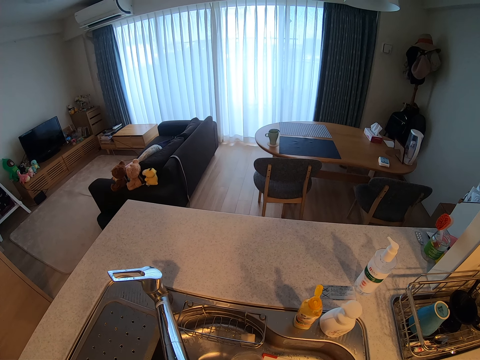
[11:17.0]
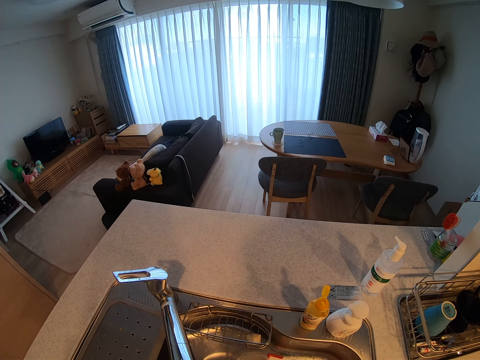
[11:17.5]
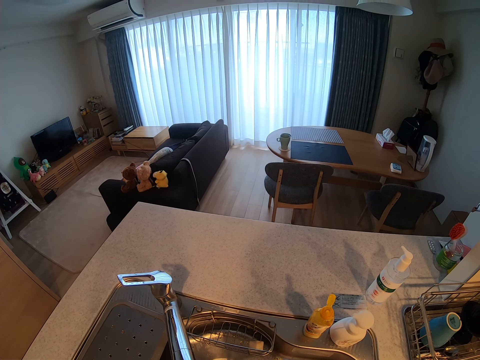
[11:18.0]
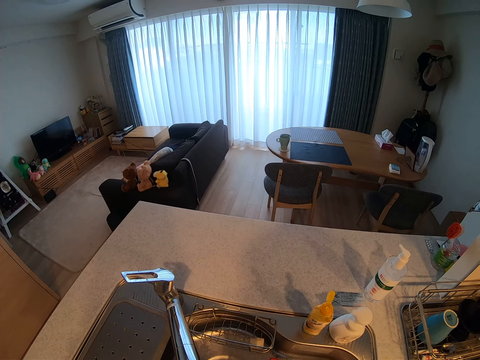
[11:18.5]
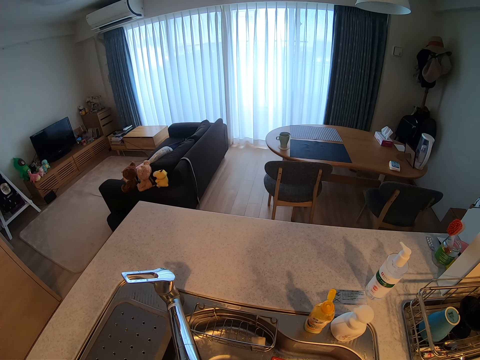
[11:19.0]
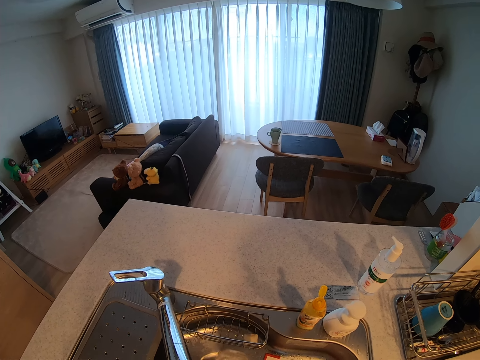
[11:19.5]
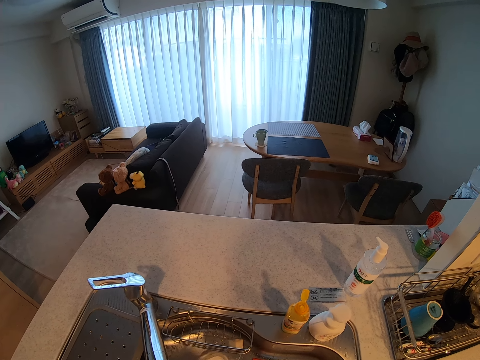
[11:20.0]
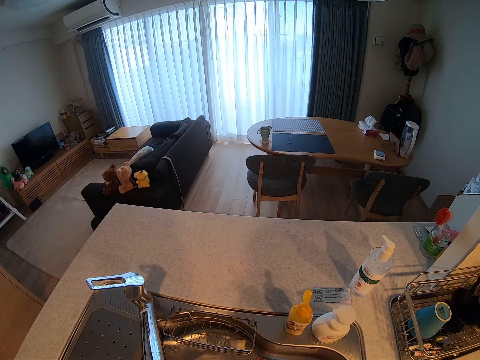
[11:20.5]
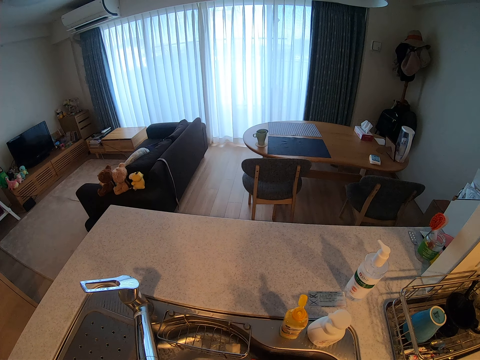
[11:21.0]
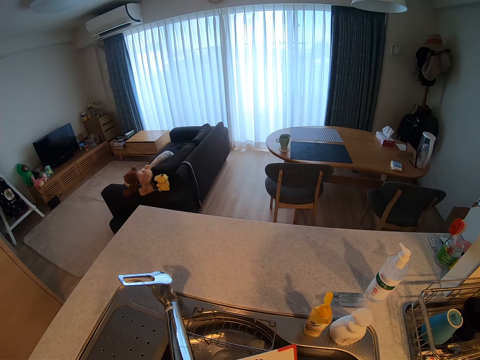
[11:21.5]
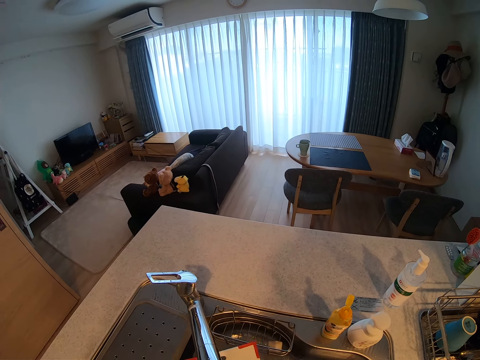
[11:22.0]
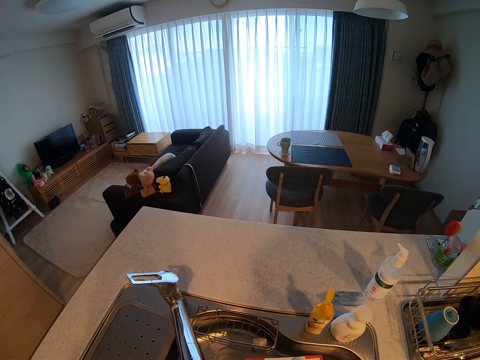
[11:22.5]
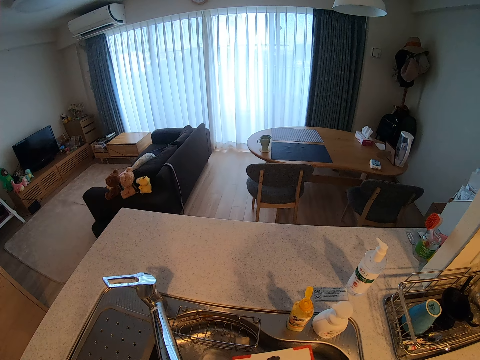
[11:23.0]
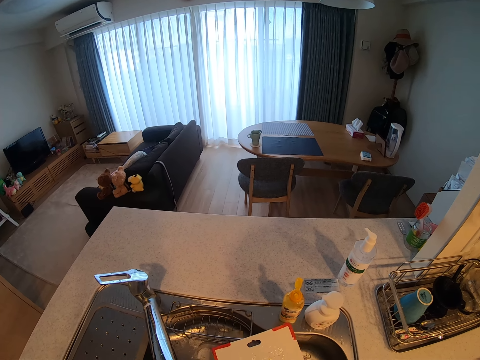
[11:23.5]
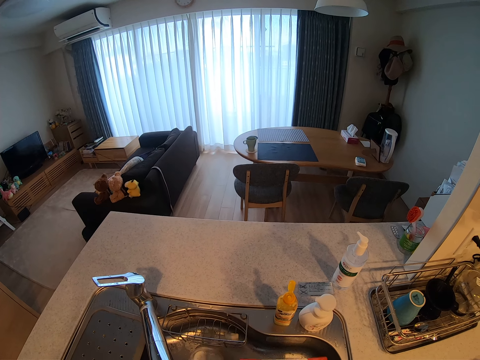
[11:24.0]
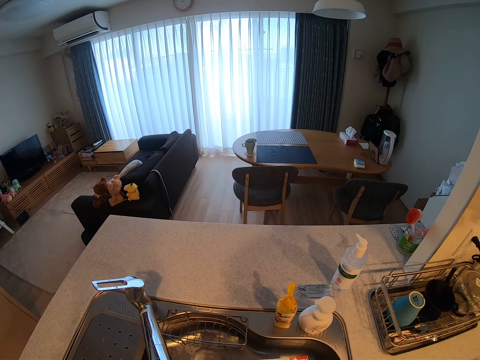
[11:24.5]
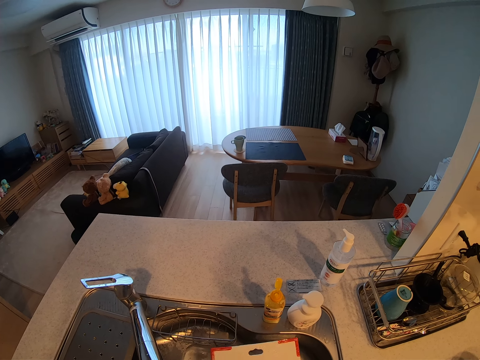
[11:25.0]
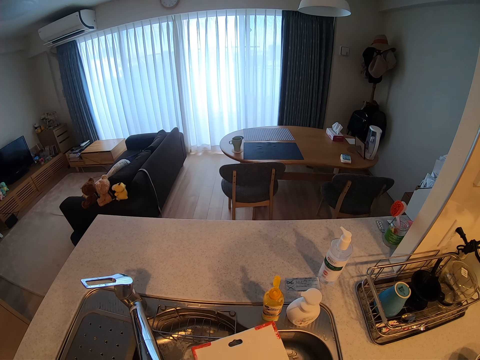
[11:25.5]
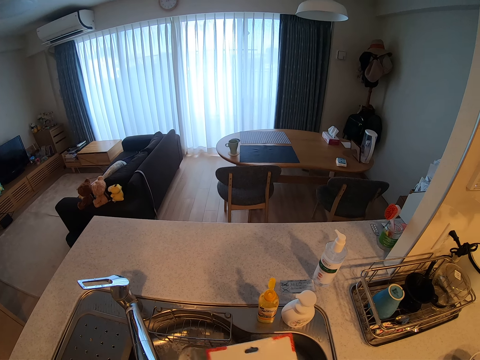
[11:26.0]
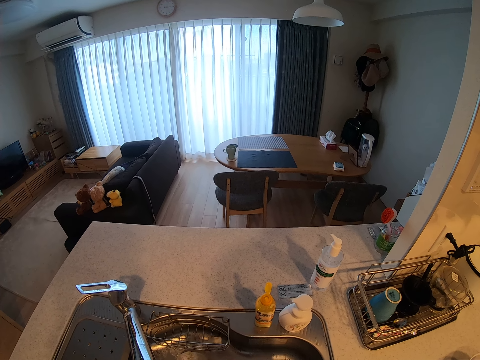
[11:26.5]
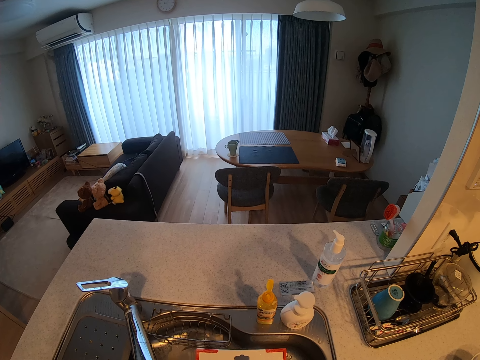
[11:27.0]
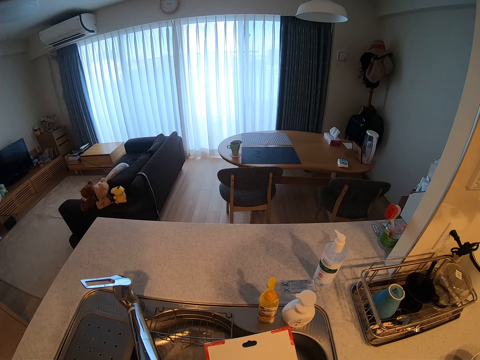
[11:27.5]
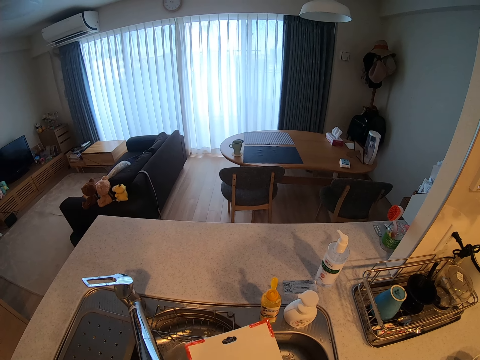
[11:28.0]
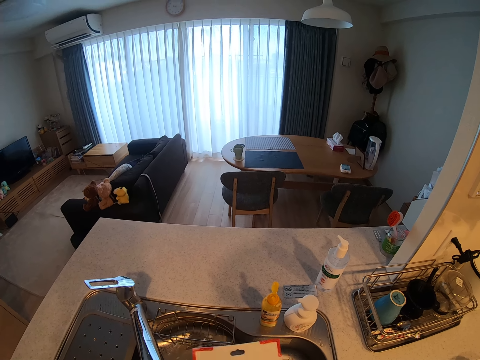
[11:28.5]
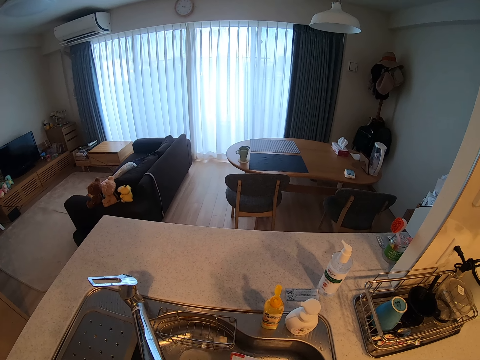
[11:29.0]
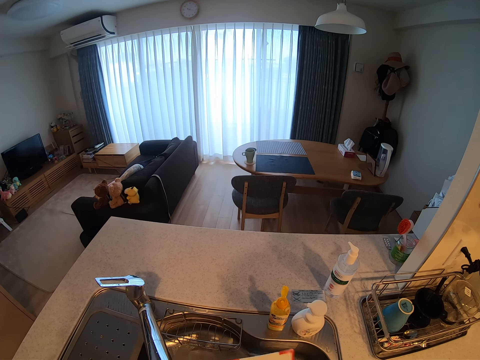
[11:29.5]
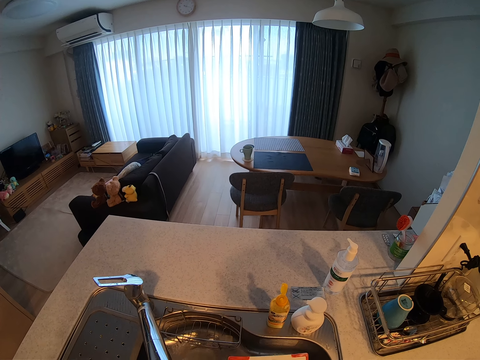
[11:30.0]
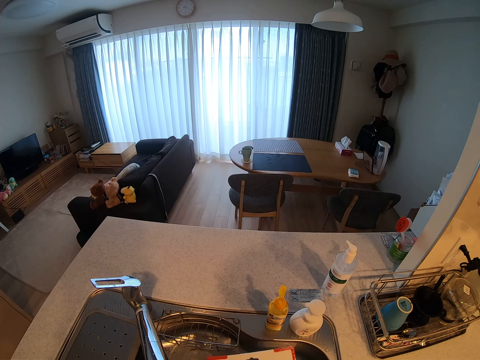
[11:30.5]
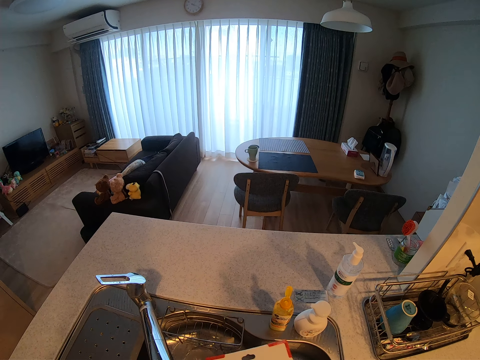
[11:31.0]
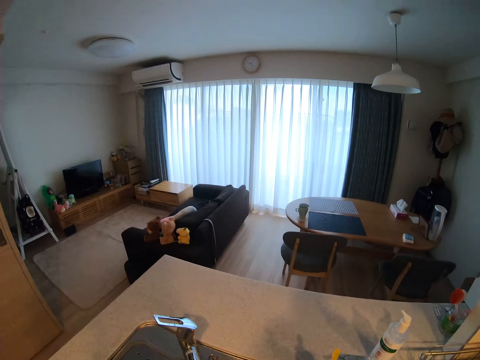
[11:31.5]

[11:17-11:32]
The camera wearer washes the chopping board.

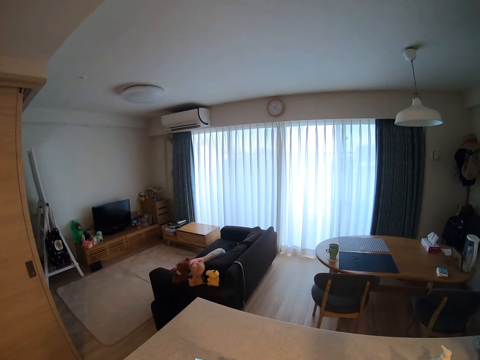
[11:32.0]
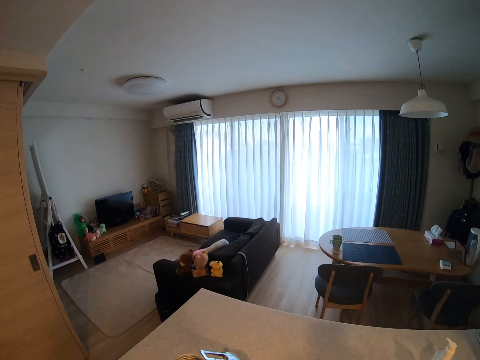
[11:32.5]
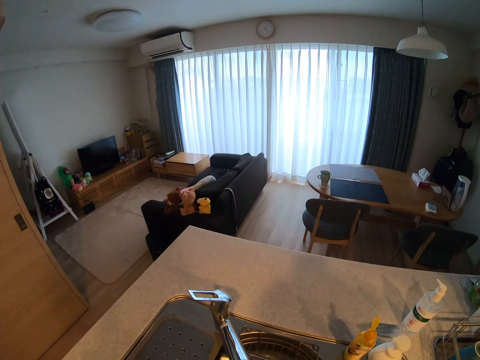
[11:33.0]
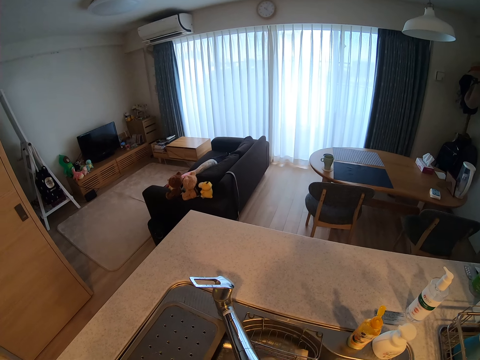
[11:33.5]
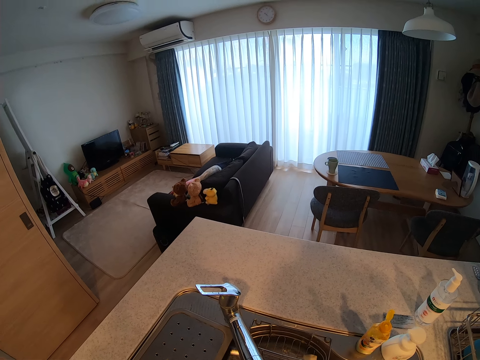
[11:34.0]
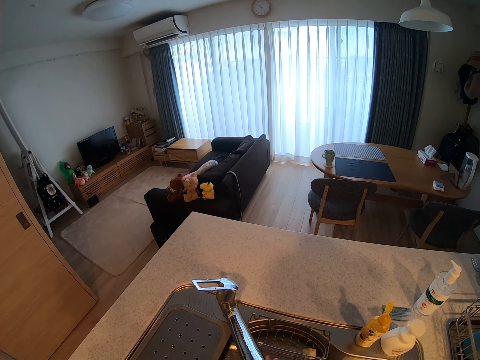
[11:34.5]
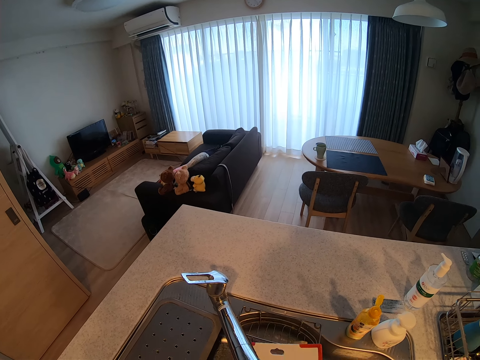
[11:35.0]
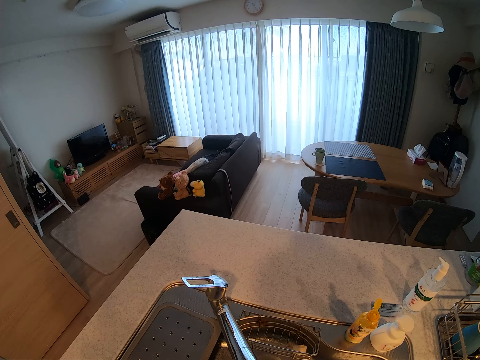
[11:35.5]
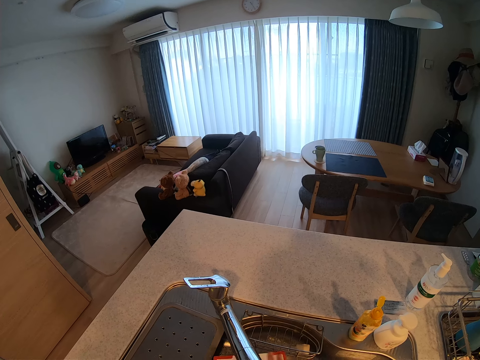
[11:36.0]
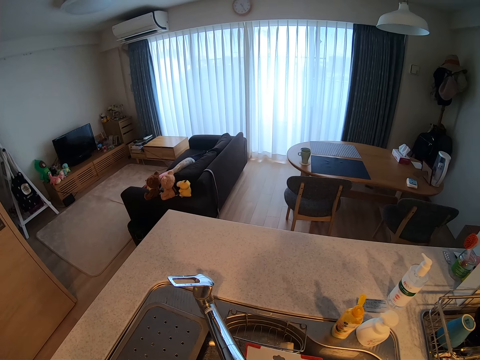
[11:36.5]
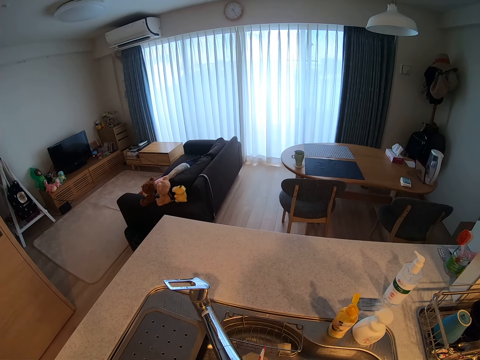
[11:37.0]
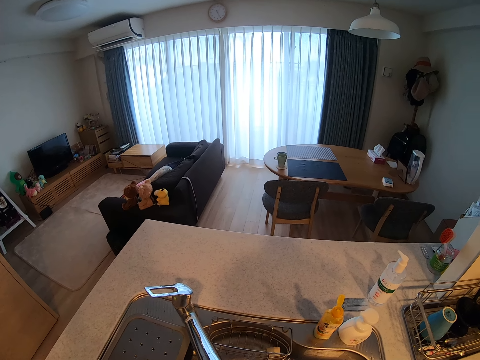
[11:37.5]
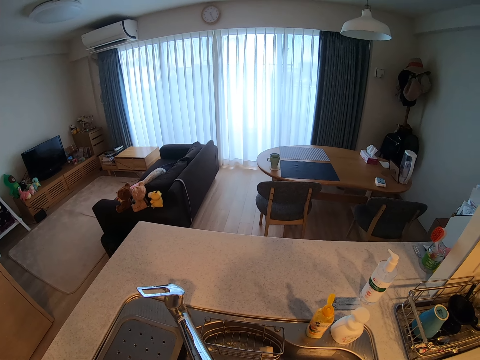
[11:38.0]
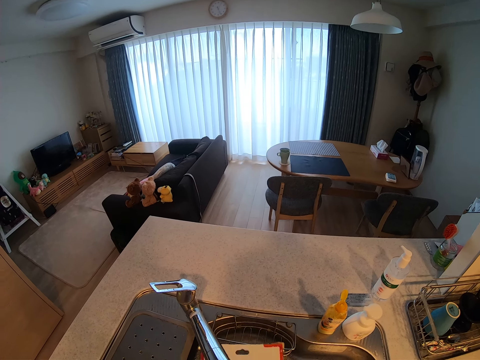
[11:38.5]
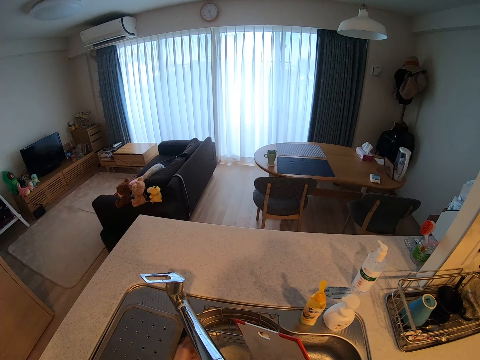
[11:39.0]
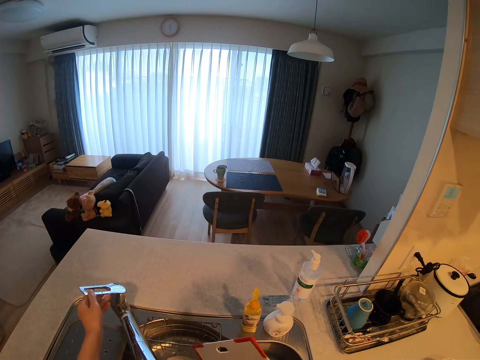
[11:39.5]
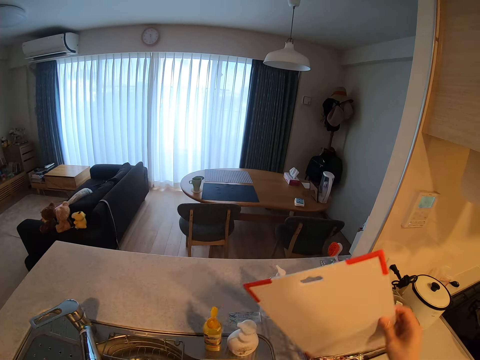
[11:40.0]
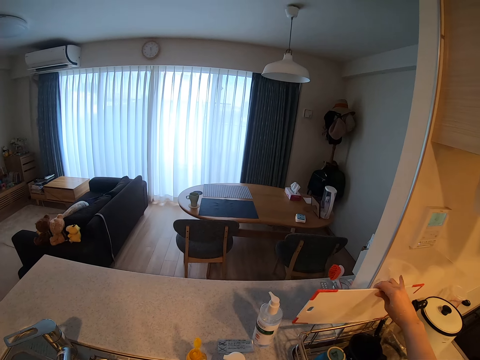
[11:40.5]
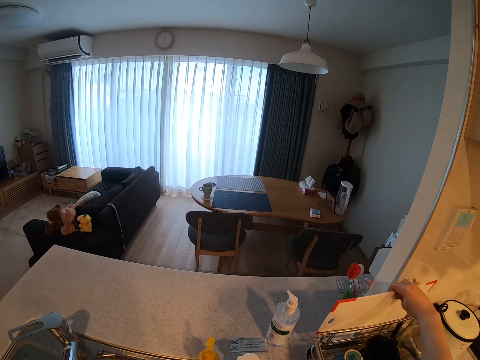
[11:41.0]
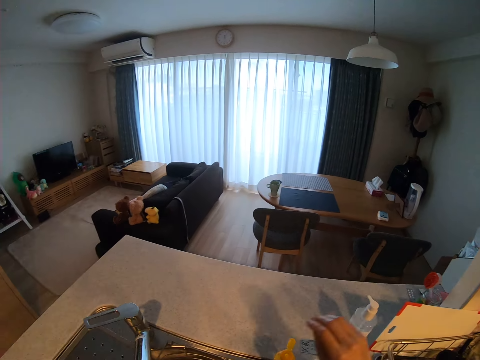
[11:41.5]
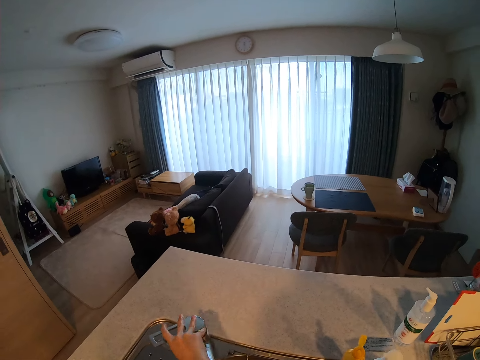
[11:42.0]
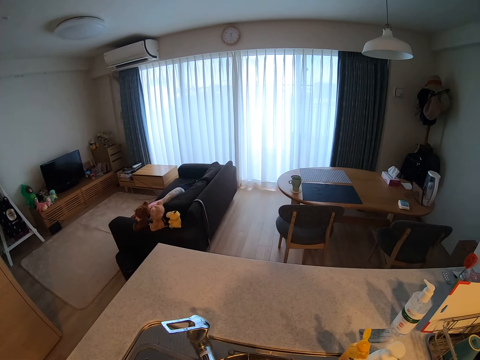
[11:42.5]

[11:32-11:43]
The camera wearer rinses the chopping board with water. They close the tap and hold the plastic chopping board. They place the chopping board in the dish holder. They open the tap.
